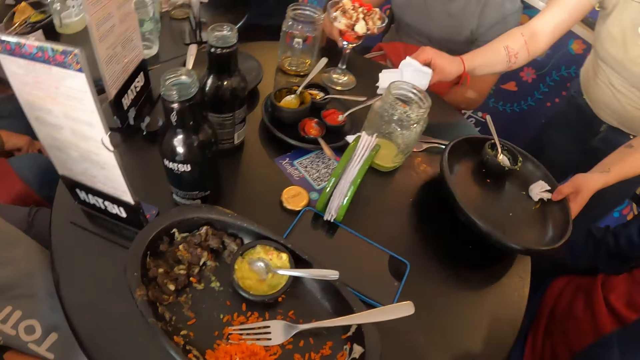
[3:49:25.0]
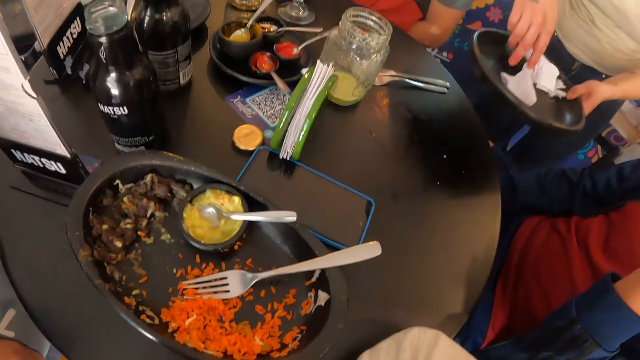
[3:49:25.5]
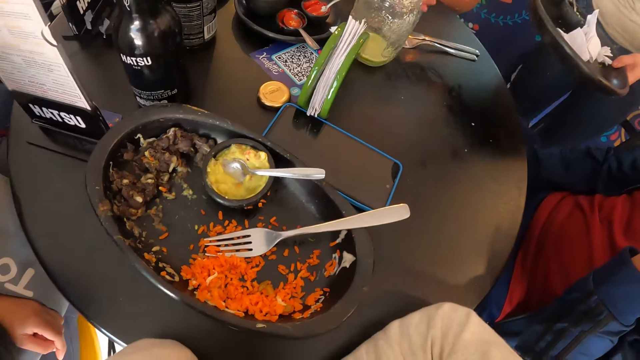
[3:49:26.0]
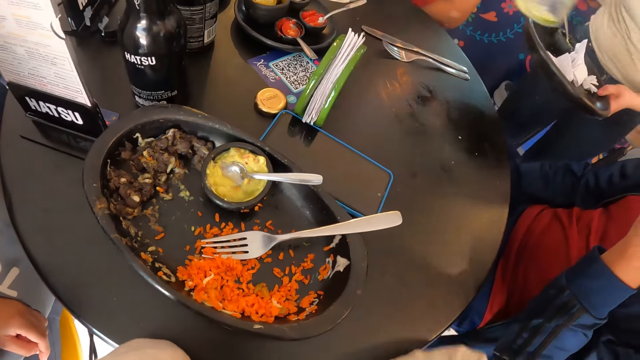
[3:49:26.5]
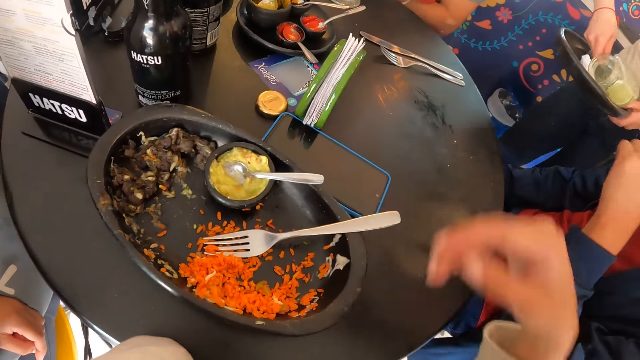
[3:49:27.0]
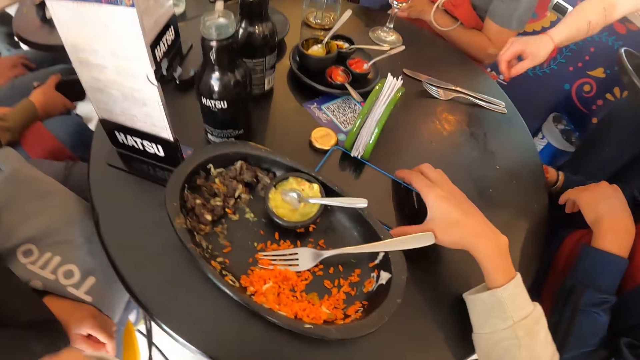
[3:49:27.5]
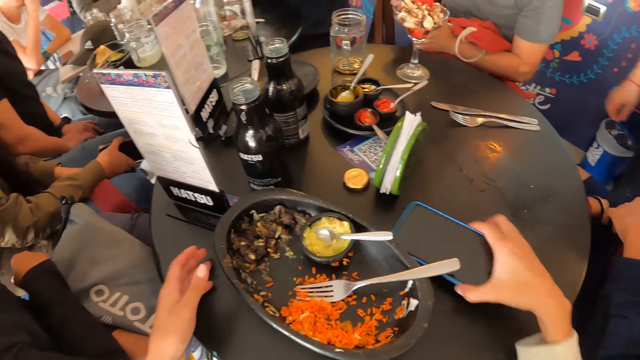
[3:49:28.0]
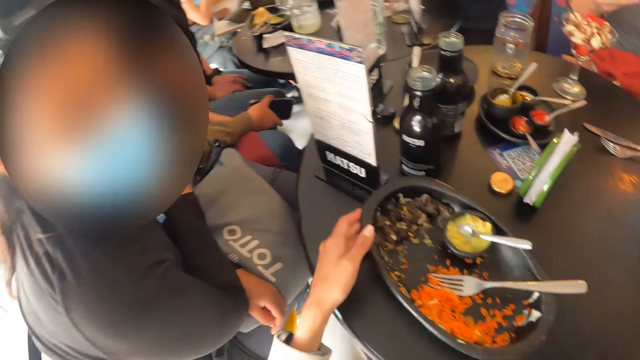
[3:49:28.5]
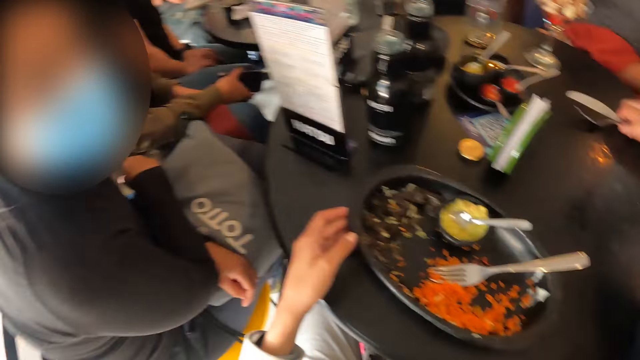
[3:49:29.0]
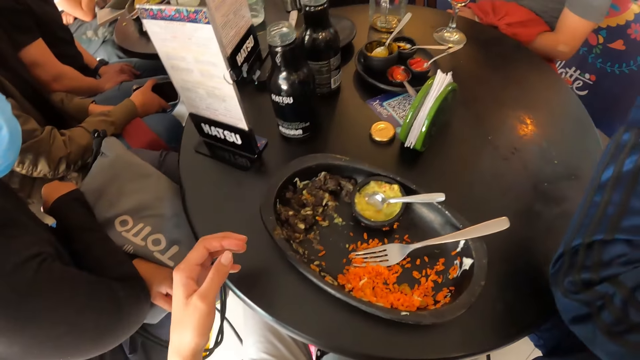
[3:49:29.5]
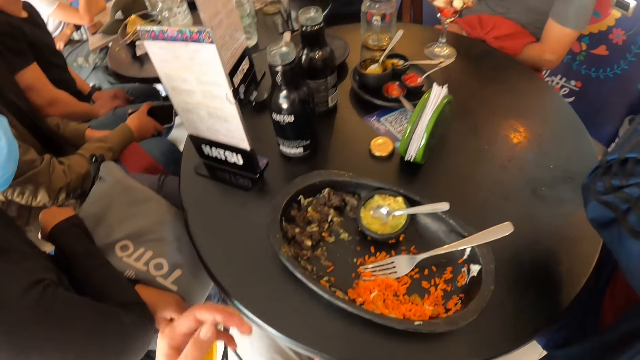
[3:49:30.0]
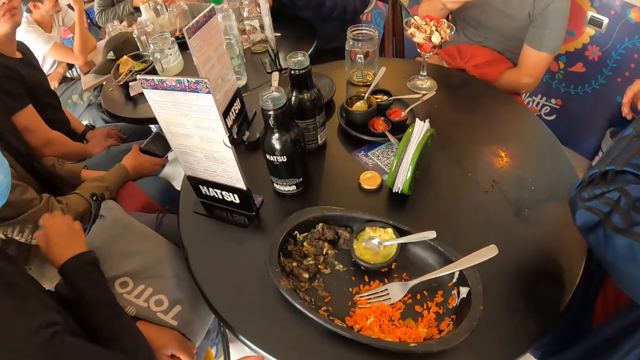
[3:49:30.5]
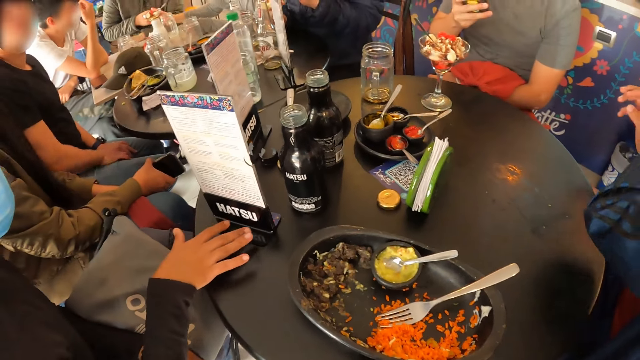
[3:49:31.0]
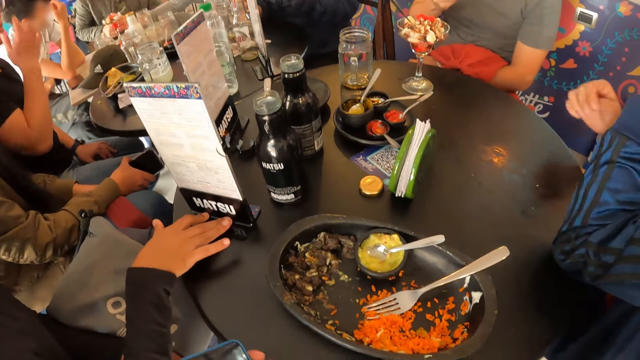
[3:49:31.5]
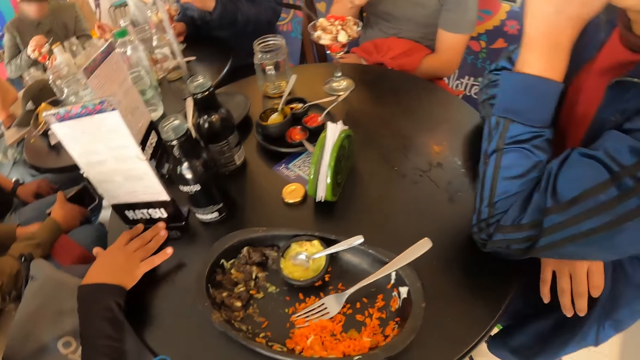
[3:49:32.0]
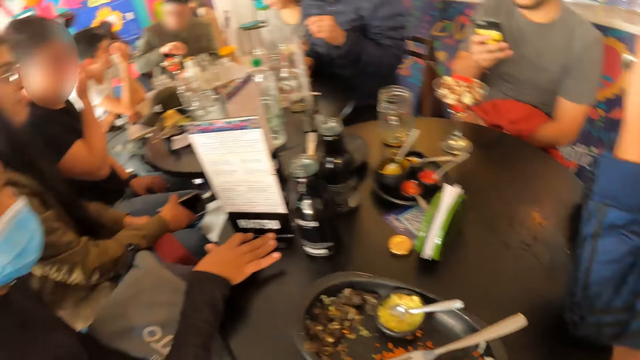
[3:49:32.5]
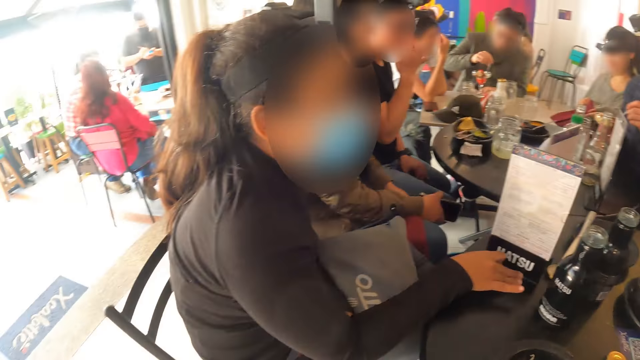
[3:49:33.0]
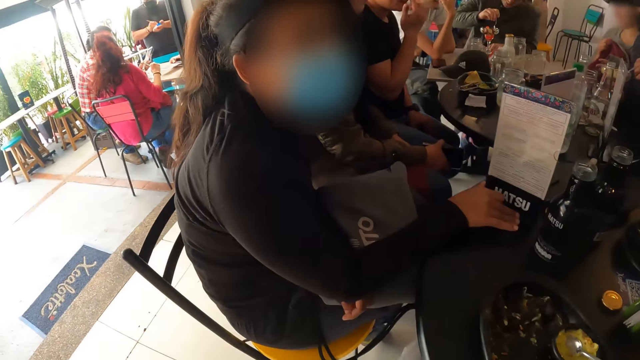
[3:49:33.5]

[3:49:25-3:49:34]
A man holds the phone with his left hand. A waiter puts the tissue paper into the plate with her right hand. The man pulls the cup of ice-cream with his right hand. The waiter picks up a cup from the table with her right hand. The camera wearer picks up a phone from the table with her right hand. She holds the phone. She shifts a plate on the table with her left hand. She slides the phone through the table. Another man picks up a fork and spoon from the table with both hands. The camera wearer removes her hand from the plate. A woman shakes the phone in her right hand. Another woman shifts a table menu with her right hand. The camera wearer looks around.

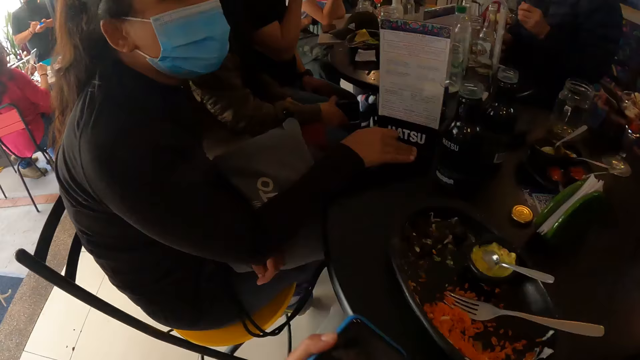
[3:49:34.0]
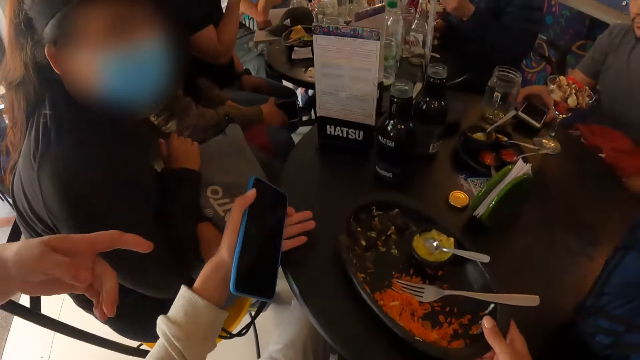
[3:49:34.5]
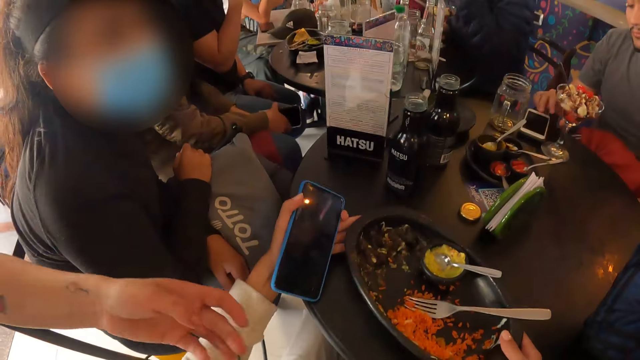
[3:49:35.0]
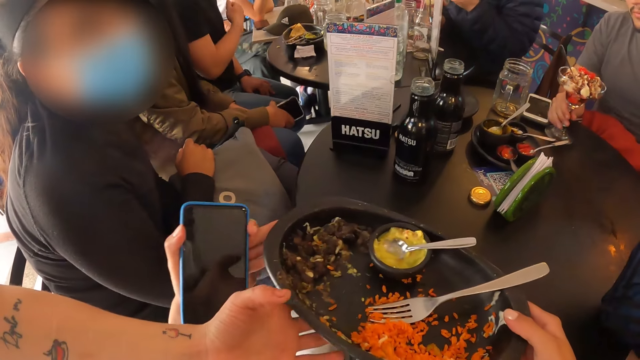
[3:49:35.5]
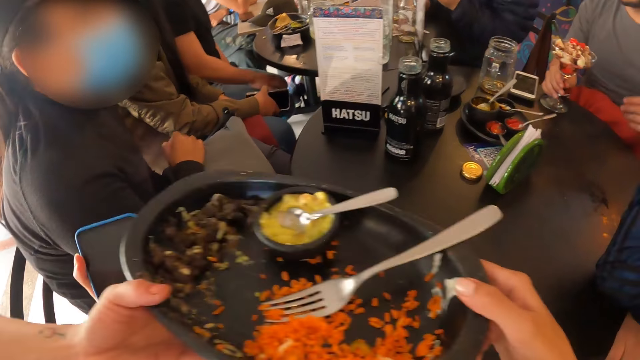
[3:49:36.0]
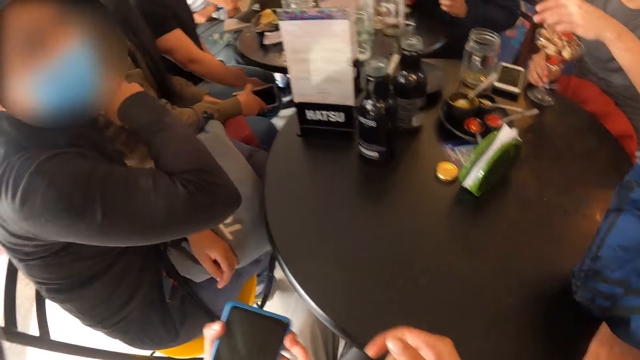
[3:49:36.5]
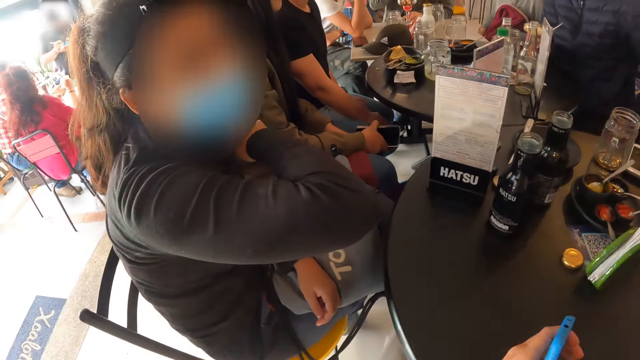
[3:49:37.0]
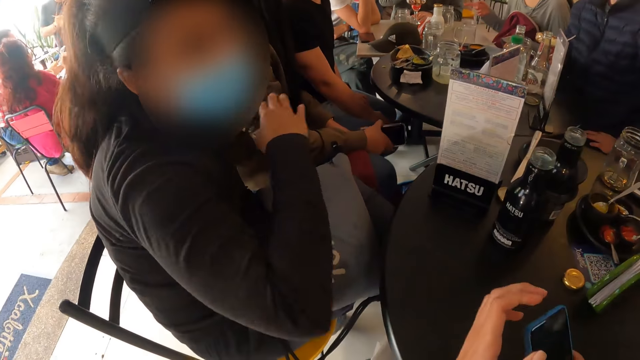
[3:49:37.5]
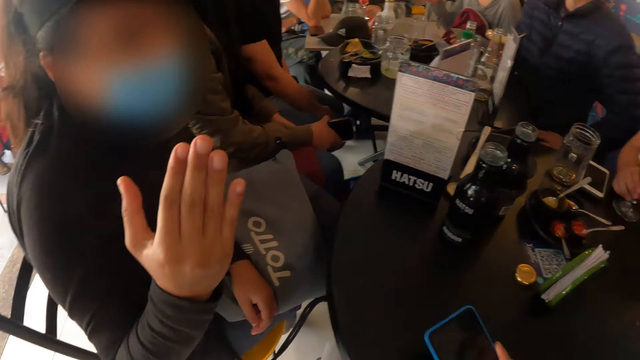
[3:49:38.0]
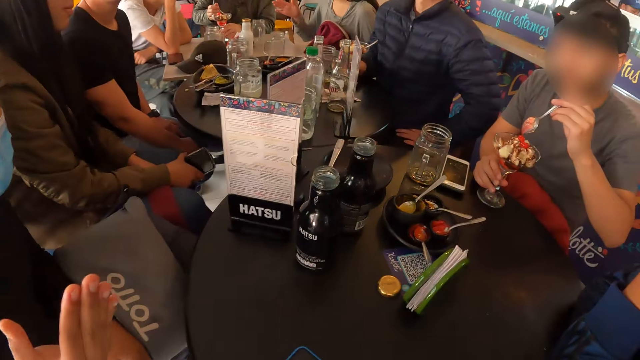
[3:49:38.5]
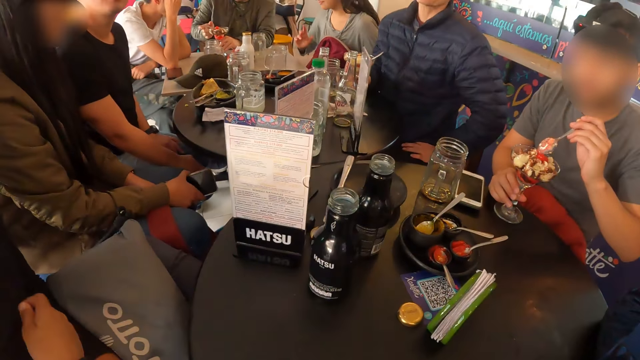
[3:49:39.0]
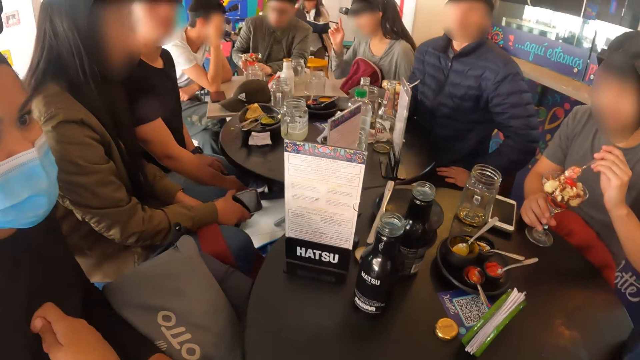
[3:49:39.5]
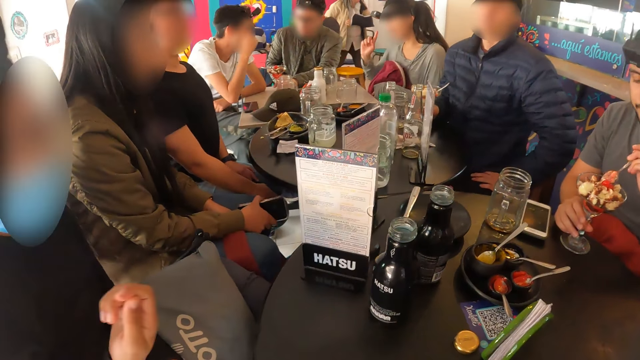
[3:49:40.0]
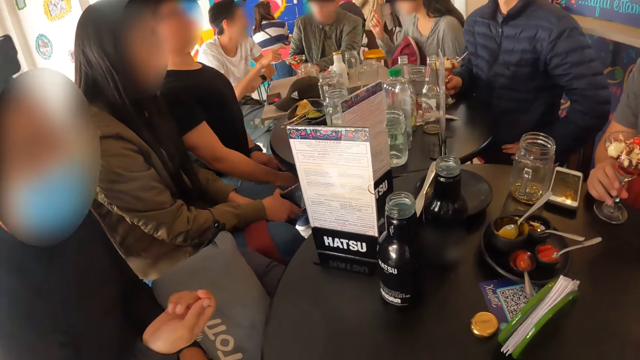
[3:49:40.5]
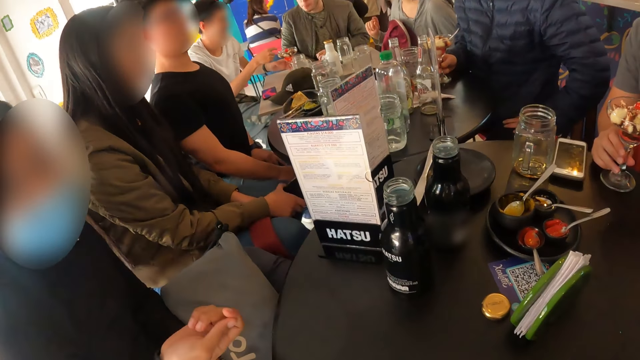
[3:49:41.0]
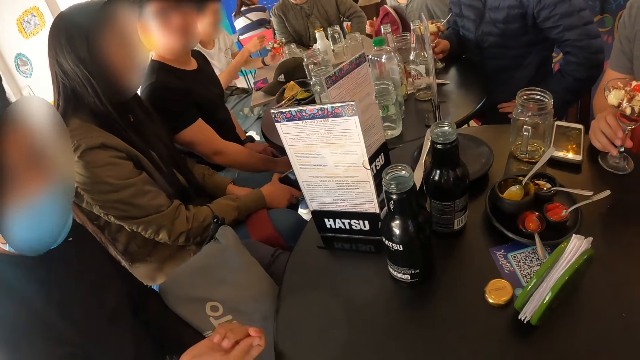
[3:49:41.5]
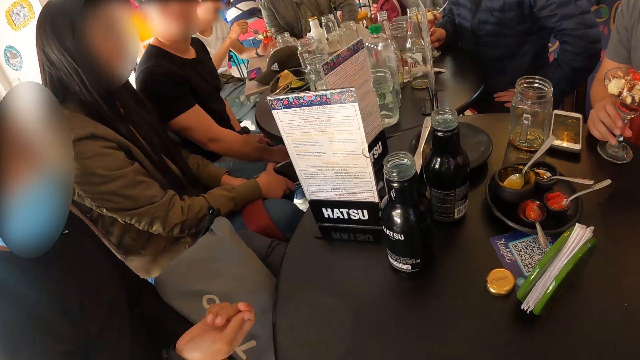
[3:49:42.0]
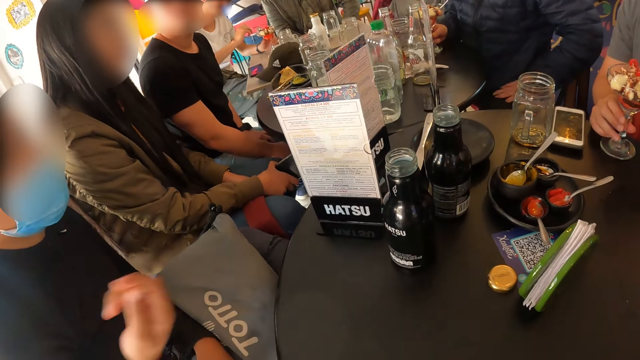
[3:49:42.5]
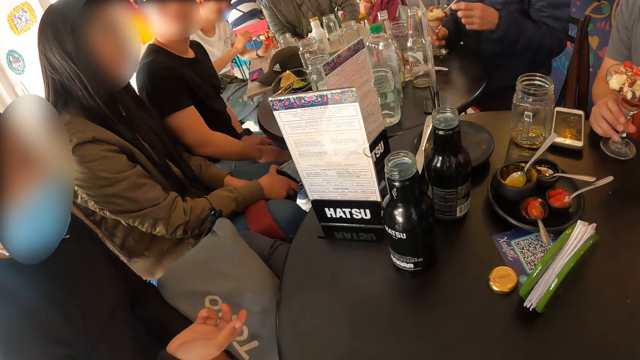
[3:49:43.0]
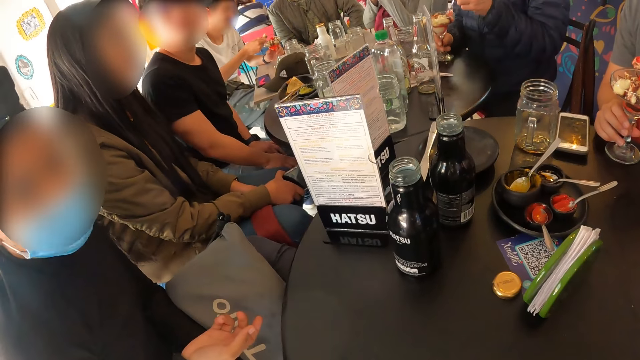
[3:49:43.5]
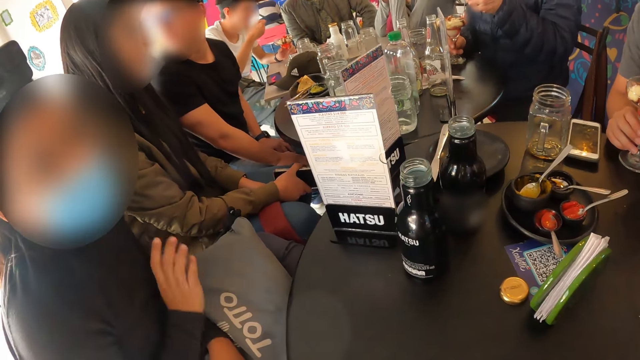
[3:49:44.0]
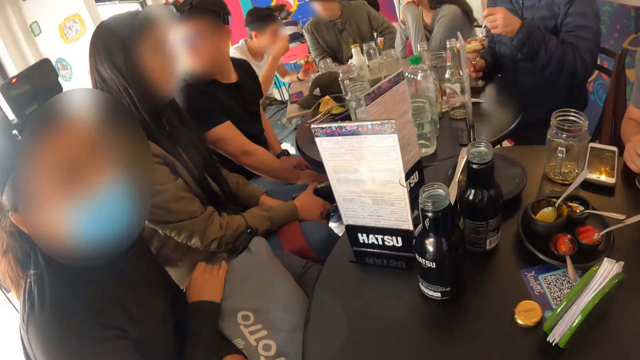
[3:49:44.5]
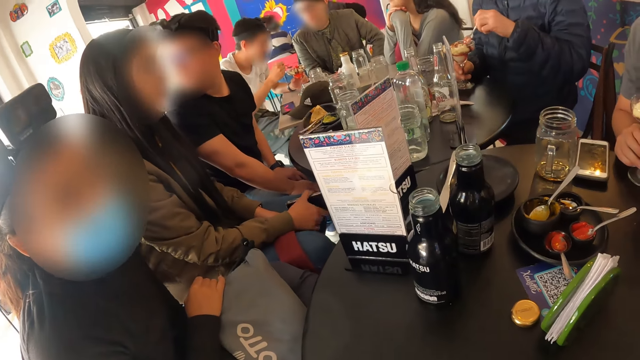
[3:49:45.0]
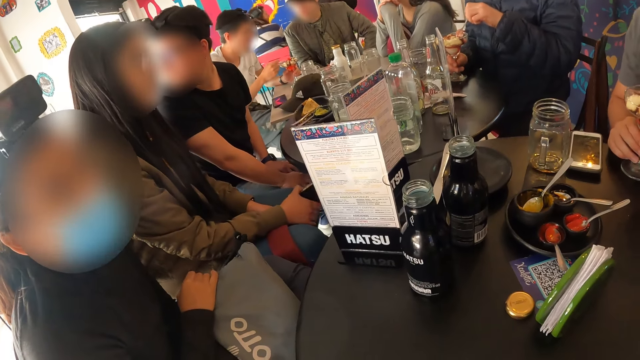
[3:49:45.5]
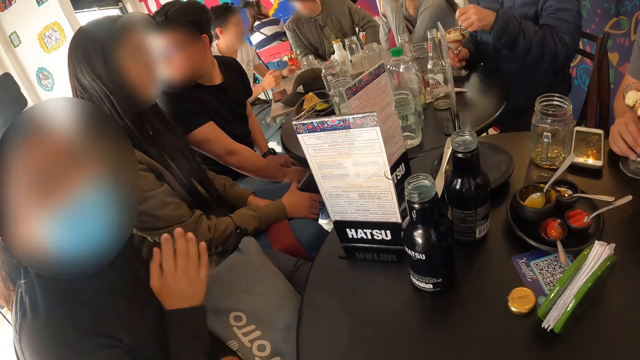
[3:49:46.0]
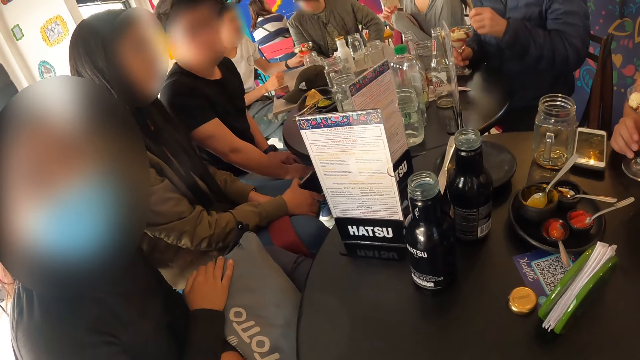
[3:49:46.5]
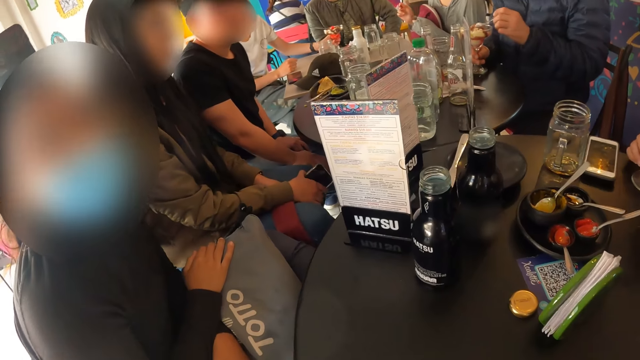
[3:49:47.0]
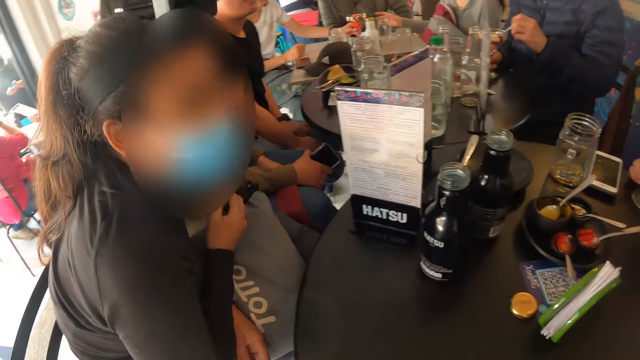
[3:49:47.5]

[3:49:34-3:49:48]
A man puts the phone on the table with his right hand. A waiter points her left hand to the table. The camera wearer picks up the plate from the table with both hands. He converses with a woman and places his hand on the table. The waiter converses with the camera wearer. The camera wearer holds the plate. The man pulls the cup of ice-cream on the table with his right hand. The waiter takes the plate from the camera wearer with her left hand. The camera wearer carries the plate and gives the waiter the plate. The man takes the spoon from the cup of ice-cream with his left hand. Another woman shakes the phone in her right hand. The first woman folds her elbow. A third woman gestures with her right hand. The first woman lifts her hand. A fourth woman holds her chest. The man scoops ice-cream from the cup with the spoon in his left hand. The fourth woman moves her hand, converses with the camera wearer and uses gestures. Another man takes the spoon from the cup of ice-cream with his left hand. A third man places the spoon in the cup of ice cream with his right hand. A fifth woman gesticulates with her right hand. The third man moves the cup of ice cream on the table with his left hand. A fourth man picks a spoonful of ice cream with his left hand.
